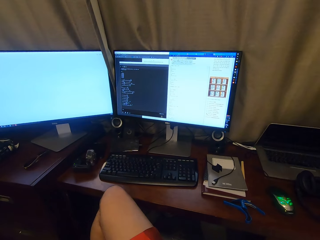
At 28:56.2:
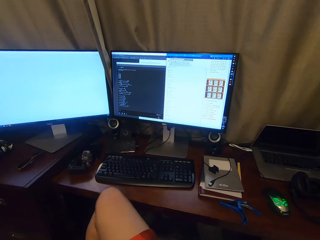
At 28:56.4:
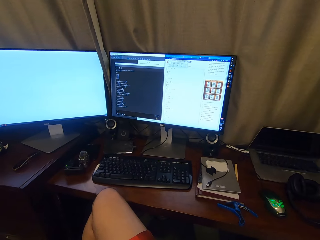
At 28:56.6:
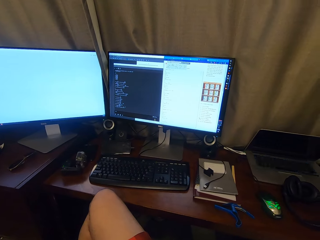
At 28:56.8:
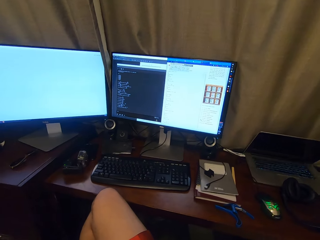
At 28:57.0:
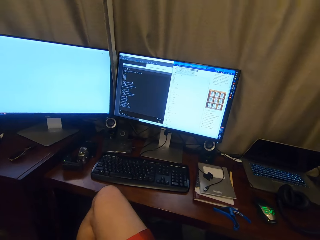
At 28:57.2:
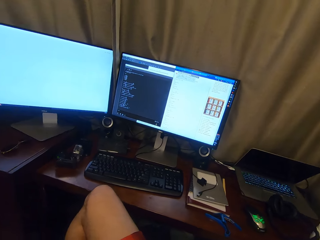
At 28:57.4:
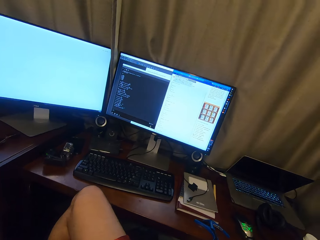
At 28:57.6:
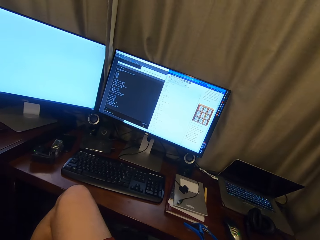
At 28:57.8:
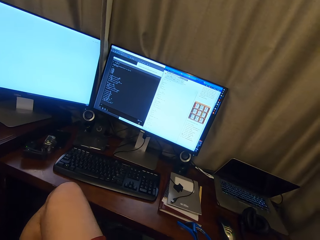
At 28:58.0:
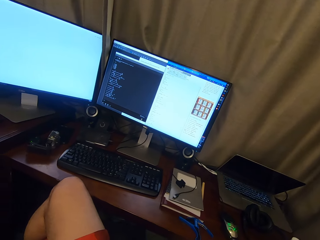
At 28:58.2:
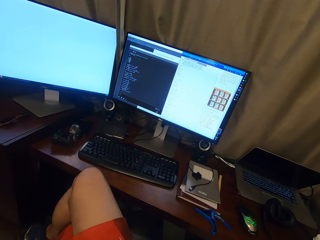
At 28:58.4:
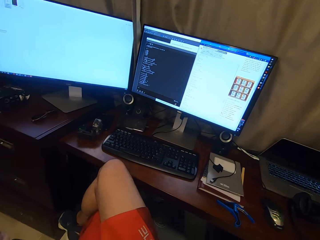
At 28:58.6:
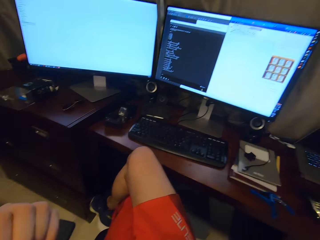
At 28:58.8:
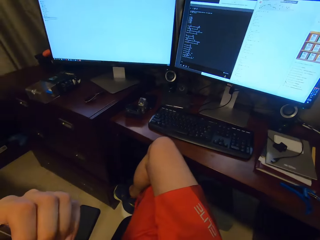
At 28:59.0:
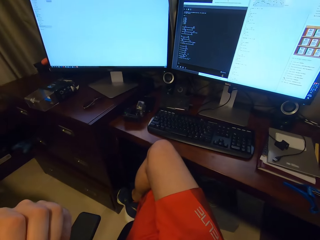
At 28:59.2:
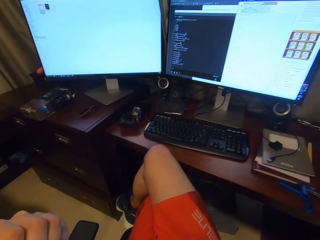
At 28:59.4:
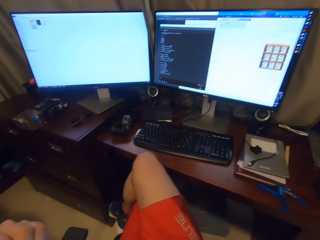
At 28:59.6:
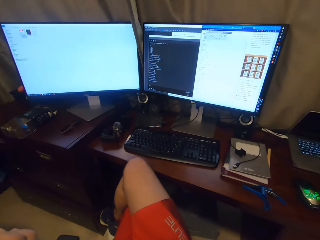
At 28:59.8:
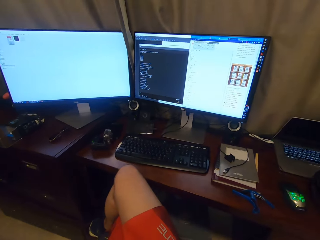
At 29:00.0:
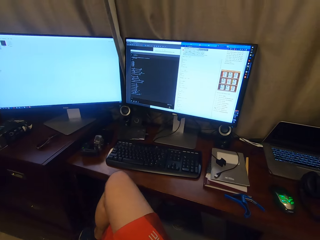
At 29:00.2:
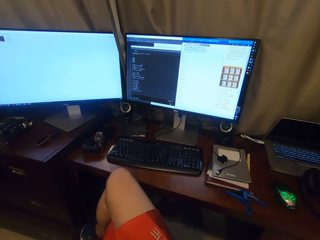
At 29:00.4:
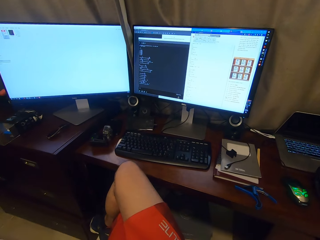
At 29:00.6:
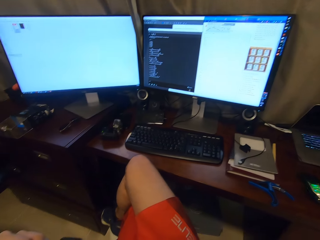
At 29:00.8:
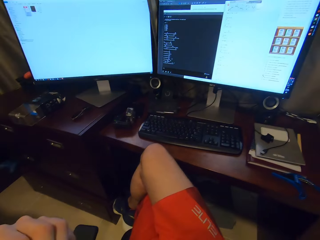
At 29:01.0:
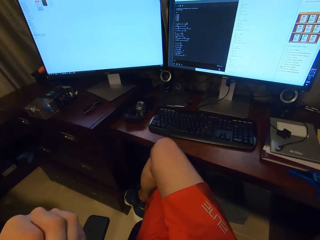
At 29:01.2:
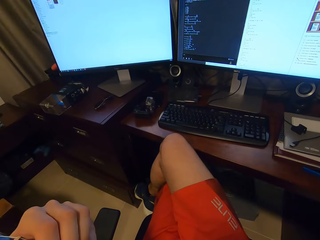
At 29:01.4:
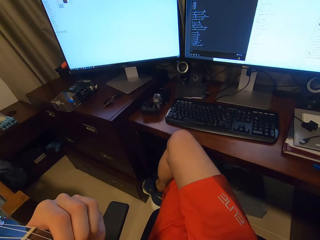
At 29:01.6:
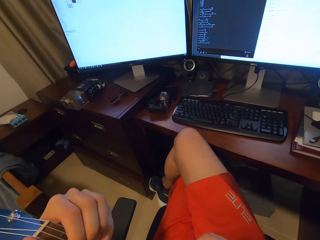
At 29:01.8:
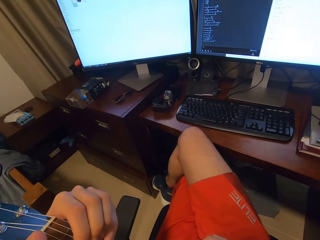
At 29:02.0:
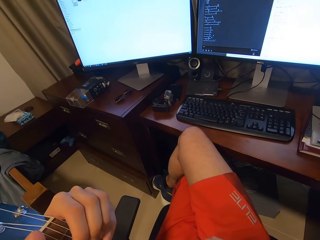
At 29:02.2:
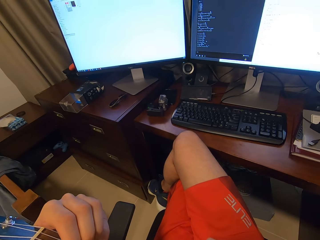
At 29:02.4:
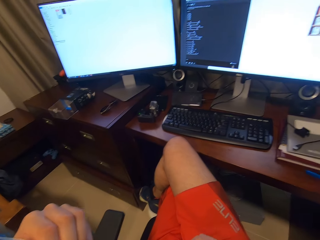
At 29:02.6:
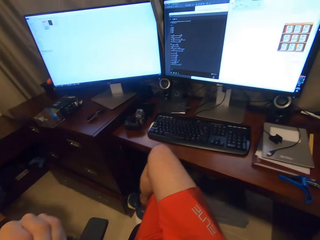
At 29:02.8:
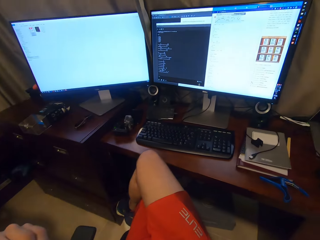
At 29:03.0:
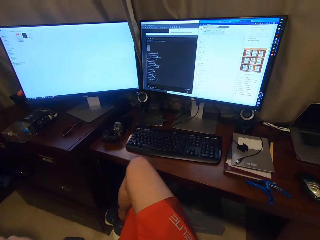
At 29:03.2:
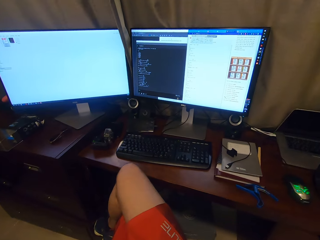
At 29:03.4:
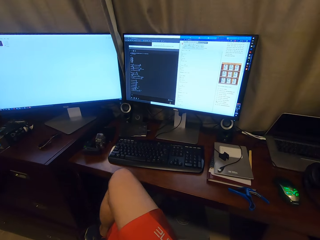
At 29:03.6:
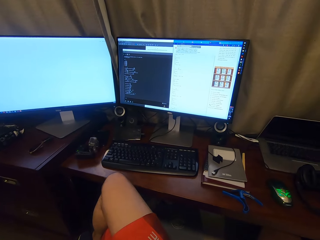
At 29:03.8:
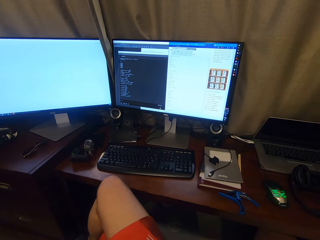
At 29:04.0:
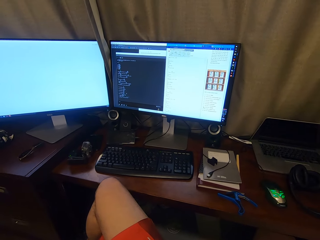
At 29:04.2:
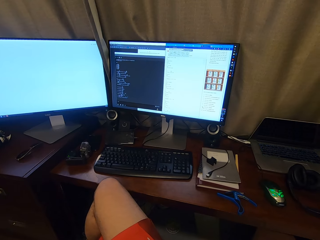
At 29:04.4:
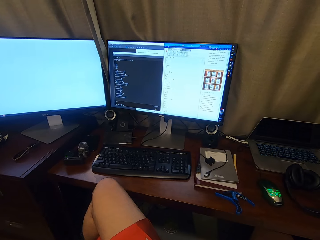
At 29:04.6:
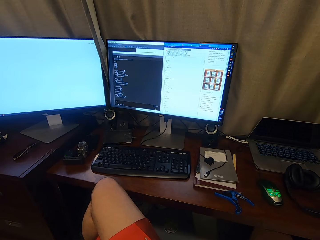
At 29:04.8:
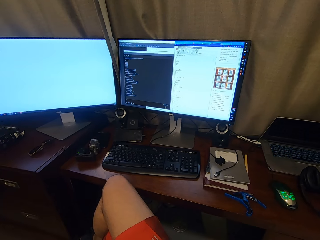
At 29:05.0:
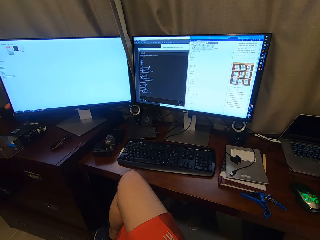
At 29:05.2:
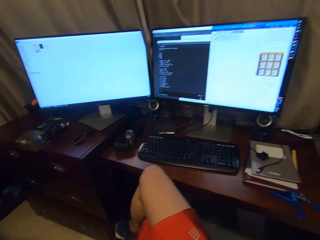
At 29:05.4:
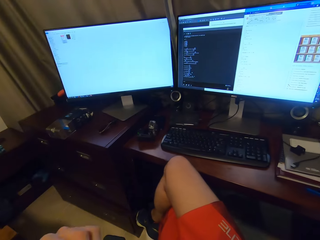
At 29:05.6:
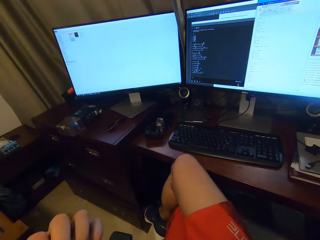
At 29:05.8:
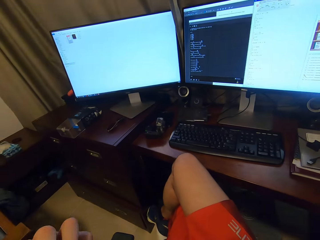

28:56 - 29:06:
The camera wearer looks at the screen. They play the guitar.

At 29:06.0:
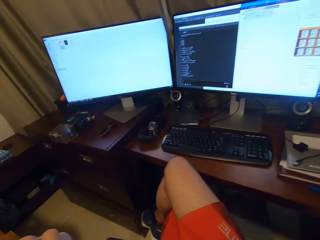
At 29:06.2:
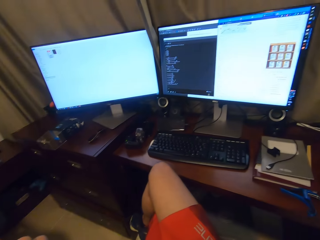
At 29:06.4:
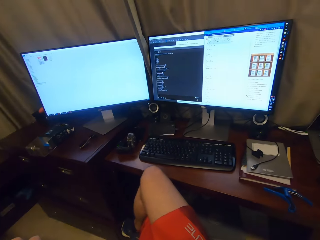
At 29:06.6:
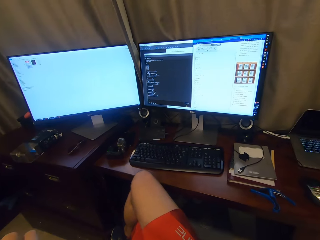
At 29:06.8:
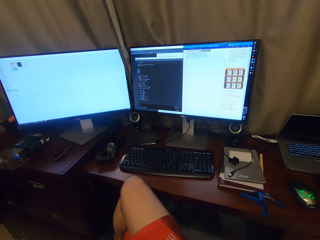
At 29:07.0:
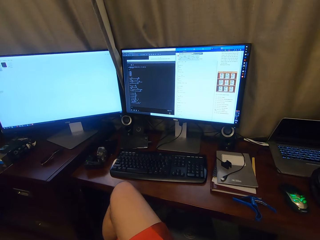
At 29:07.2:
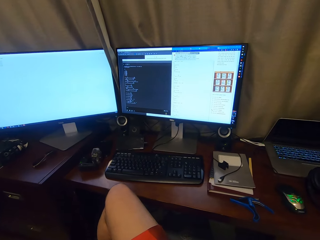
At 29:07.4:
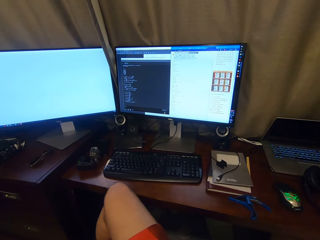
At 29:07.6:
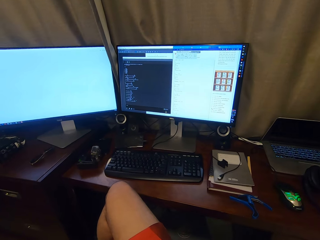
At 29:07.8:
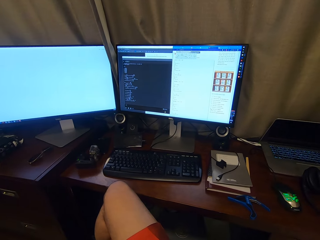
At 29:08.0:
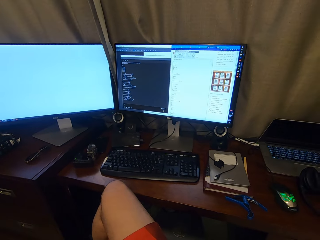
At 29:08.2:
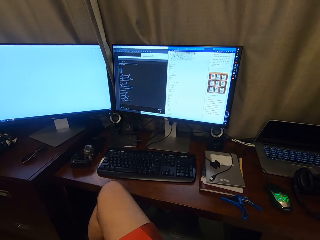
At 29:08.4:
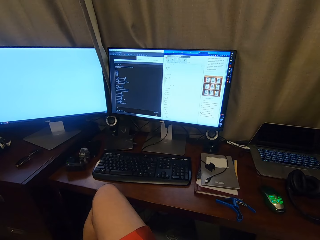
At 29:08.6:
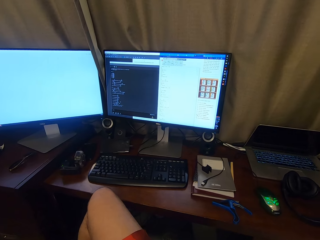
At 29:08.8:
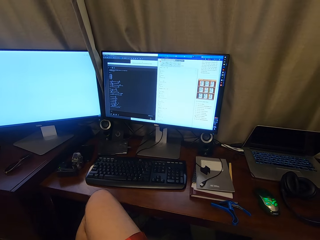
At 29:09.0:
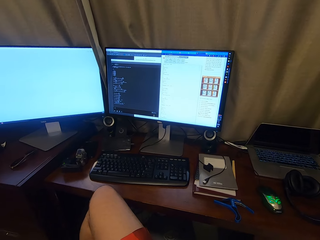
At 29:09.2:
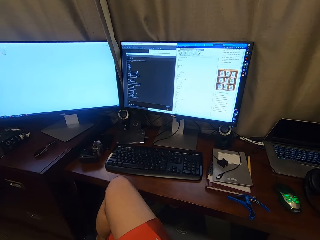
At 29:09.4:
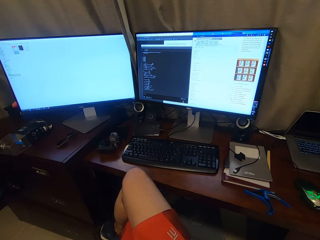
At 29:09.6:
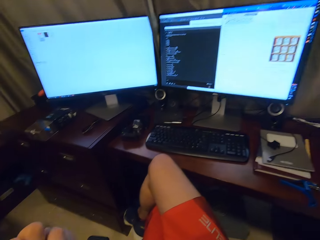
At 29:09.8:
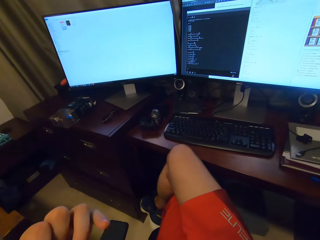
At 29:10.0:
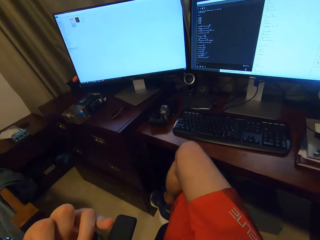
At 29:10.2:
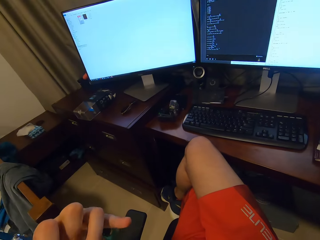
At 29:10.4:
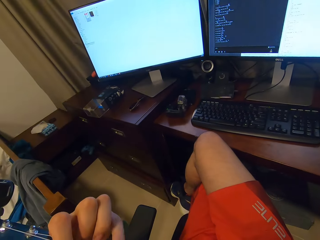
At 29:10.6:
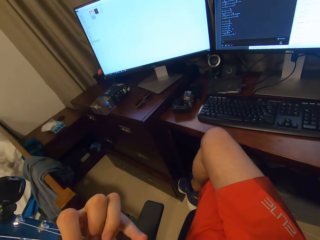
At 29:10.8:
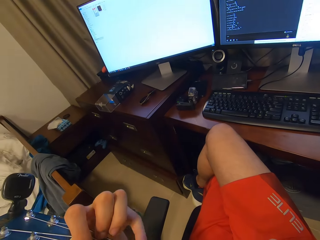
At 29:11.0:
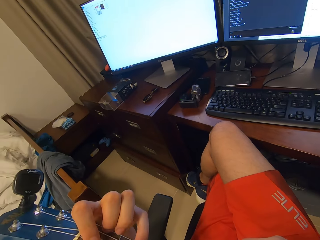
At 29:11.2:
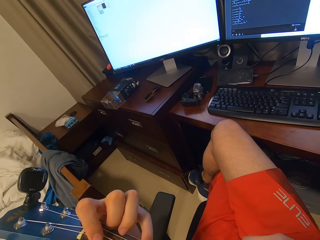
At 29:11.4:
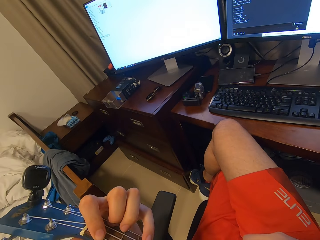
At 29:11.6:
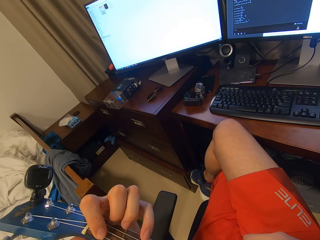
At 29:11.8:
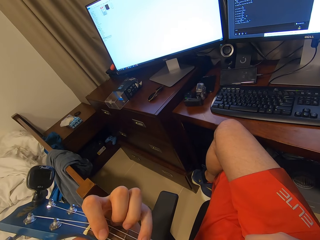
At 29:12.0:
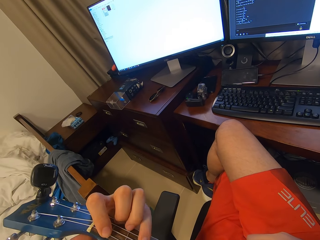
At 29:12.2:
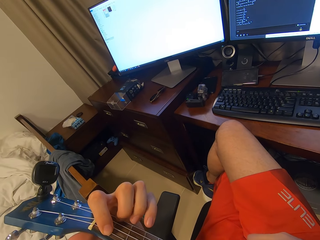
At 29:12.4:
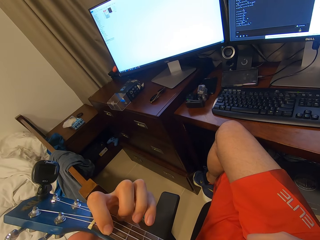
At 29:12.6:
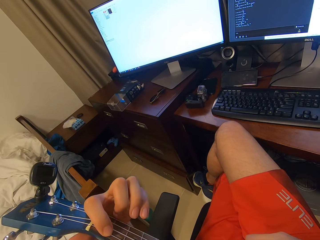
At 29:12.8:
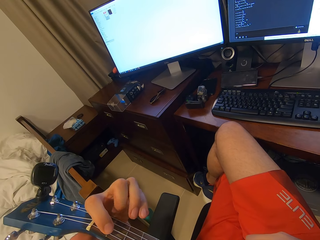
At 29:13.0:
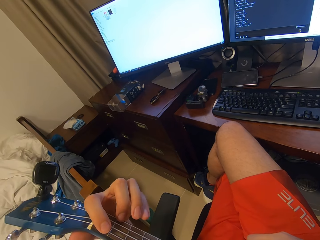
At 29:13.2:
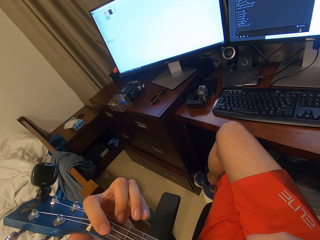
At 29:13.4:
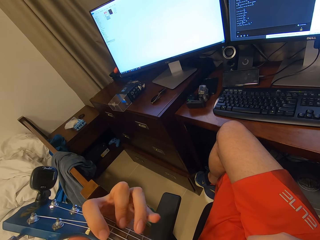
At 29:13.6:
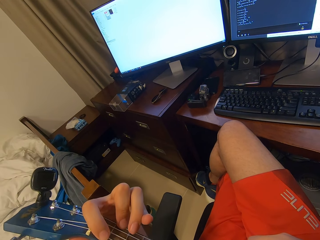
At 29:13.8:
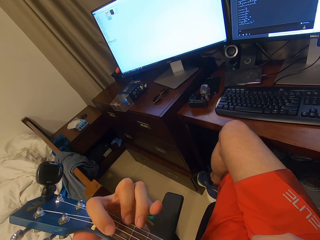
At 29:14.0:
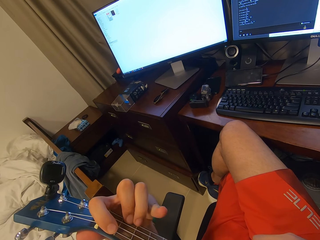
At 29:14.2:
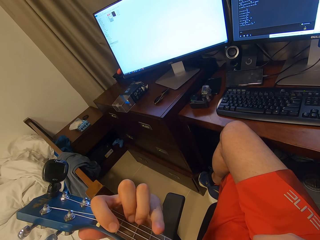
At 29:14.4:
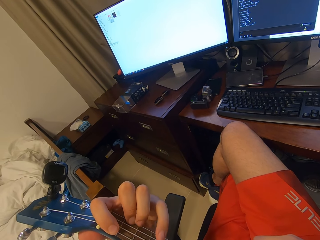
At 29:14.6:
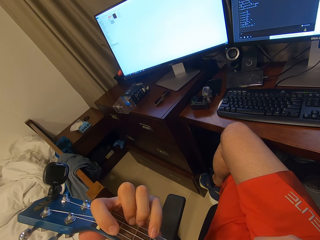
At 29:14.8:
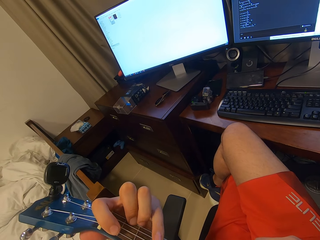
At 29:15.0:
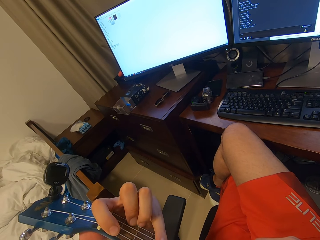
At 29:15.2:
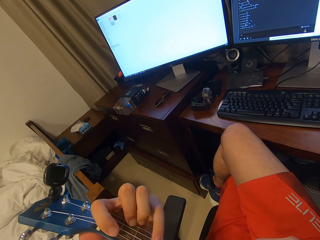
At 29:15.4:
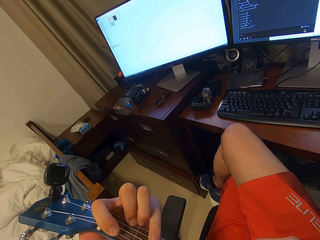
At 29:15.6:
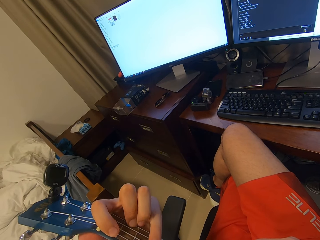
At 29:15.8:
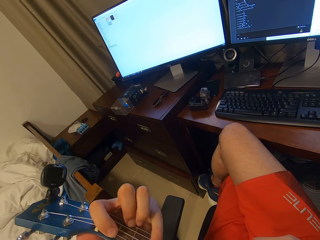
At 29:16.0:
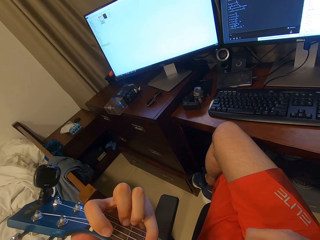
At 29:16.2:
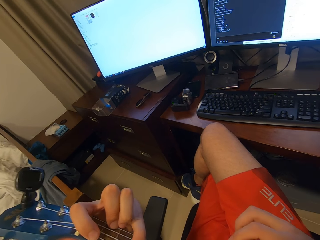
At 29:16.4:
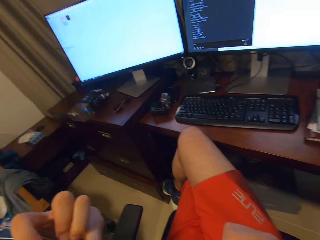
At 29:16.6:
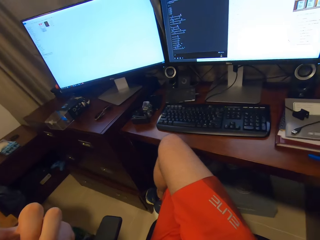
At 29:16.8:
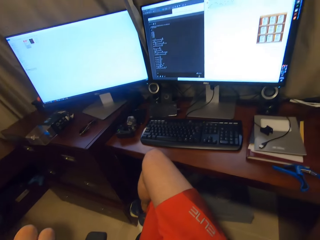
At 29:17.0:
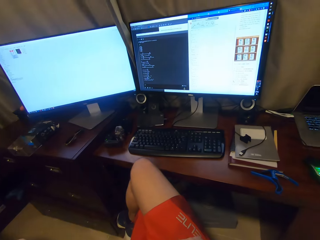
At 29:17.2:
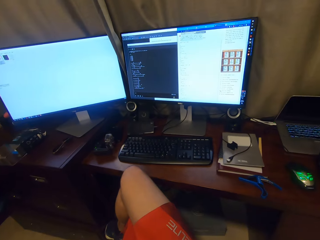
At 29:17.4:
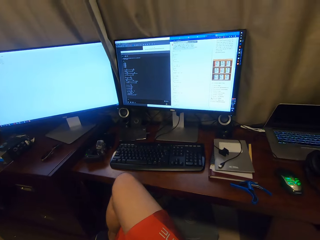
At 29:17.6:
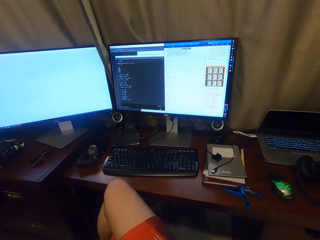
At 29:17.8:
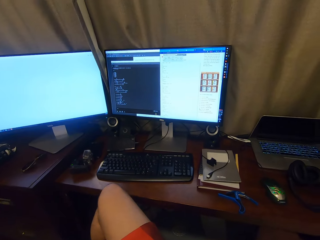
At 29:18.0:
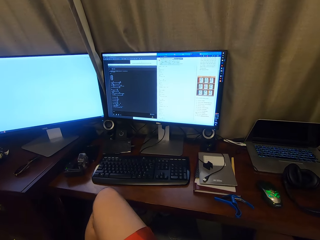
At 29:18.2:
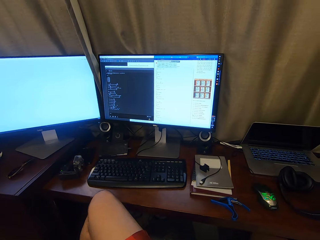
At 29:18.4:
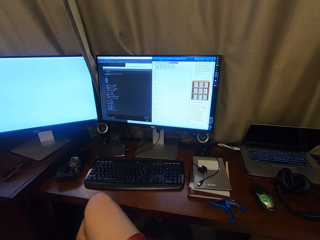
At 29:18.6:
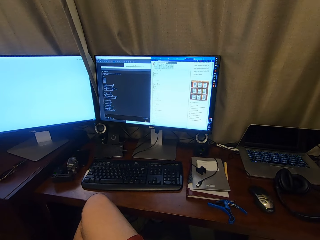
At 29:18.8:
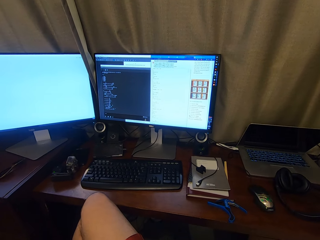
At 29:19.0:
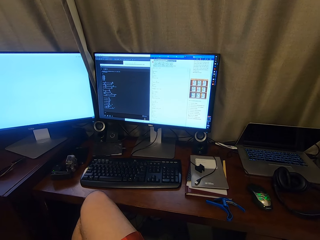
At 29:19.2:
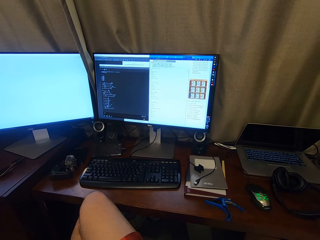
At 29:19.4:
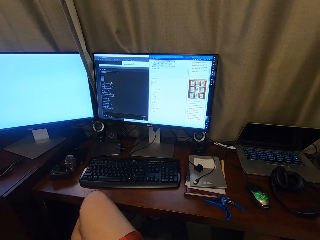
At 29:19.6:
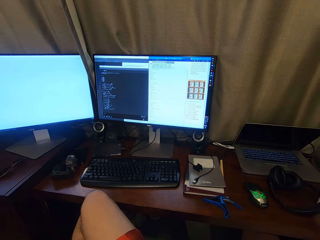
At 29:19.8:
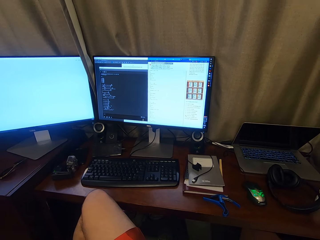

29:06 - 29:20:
The camera wearer looks at the screen. They adjust the fingers on the guitar. They play the guitar.
